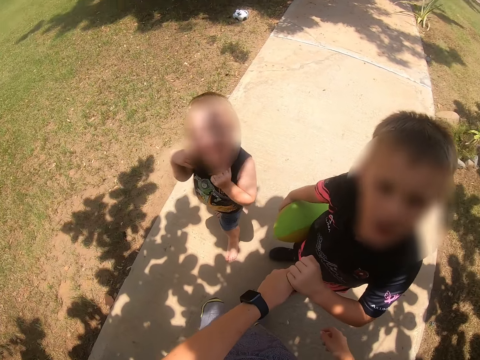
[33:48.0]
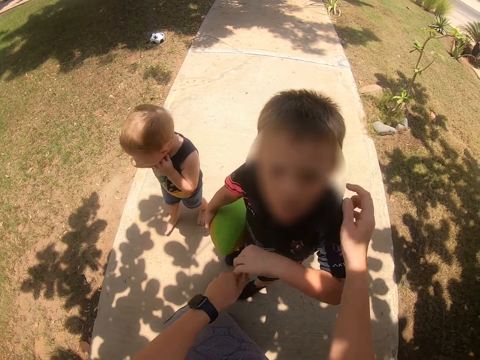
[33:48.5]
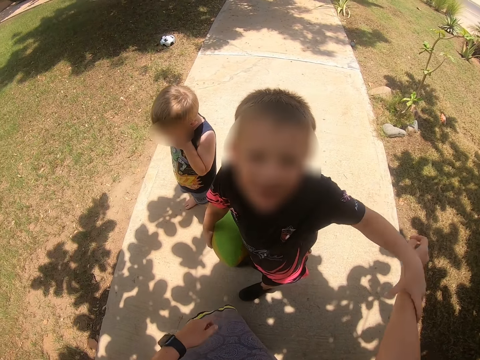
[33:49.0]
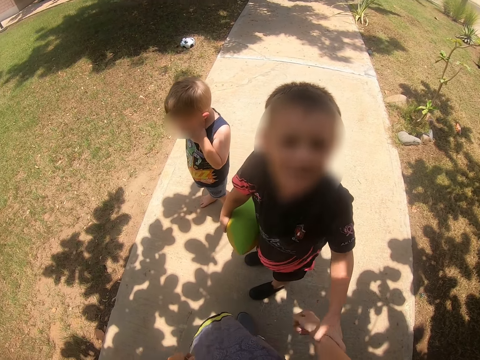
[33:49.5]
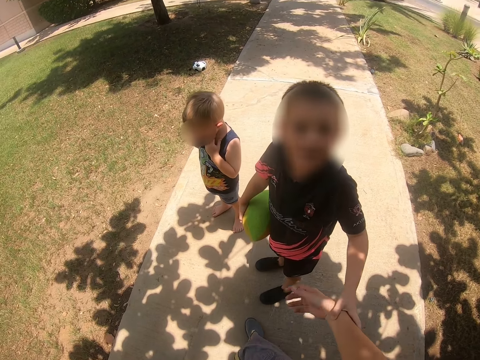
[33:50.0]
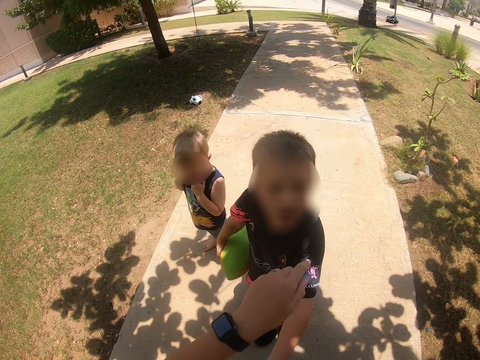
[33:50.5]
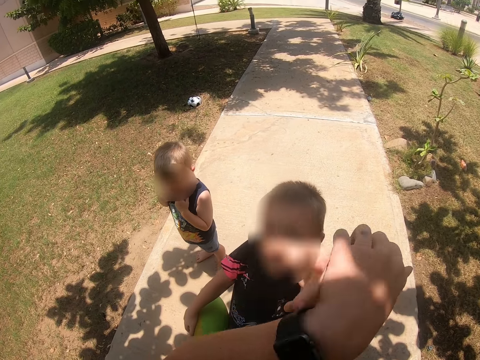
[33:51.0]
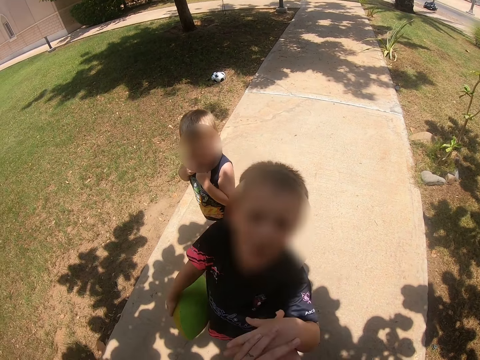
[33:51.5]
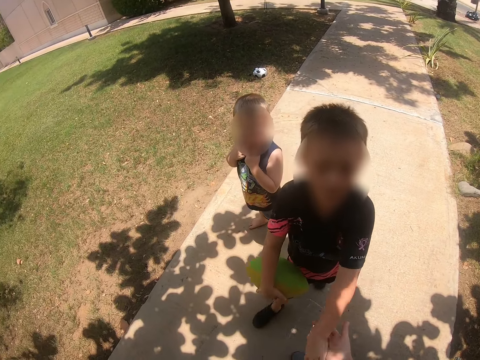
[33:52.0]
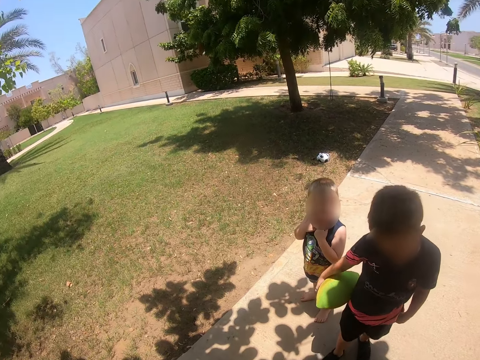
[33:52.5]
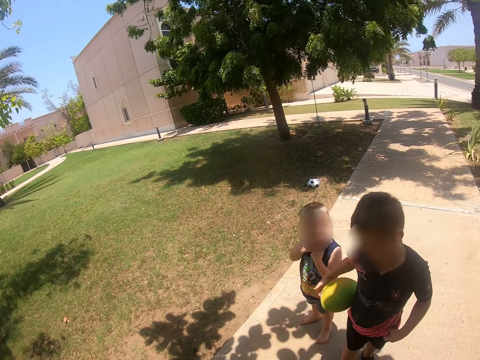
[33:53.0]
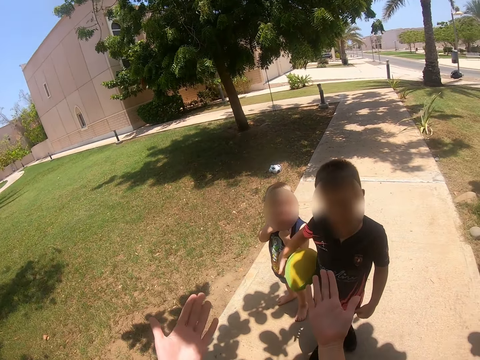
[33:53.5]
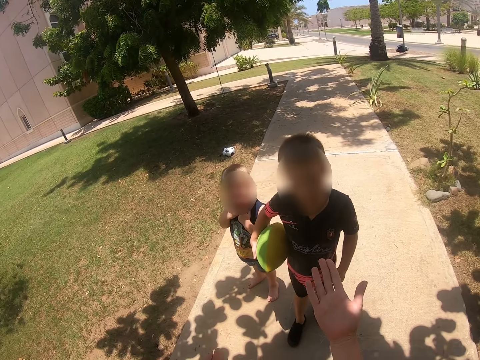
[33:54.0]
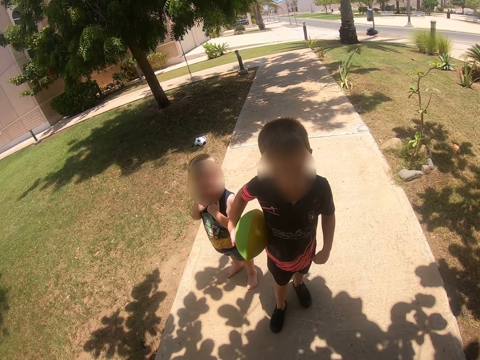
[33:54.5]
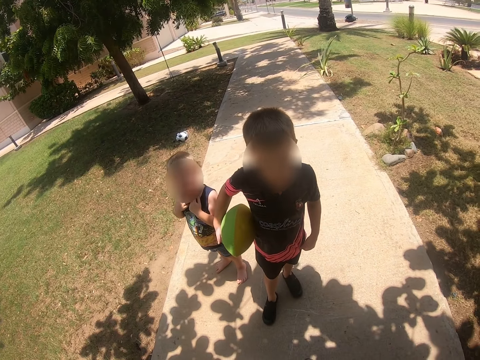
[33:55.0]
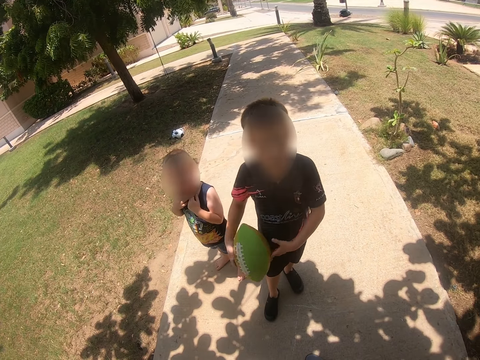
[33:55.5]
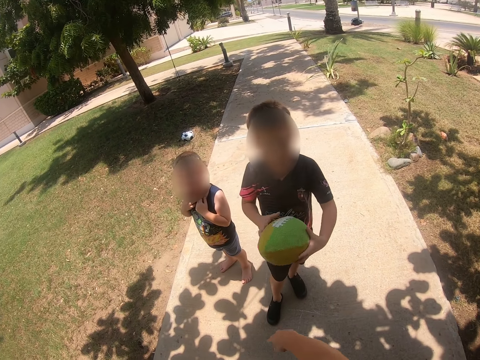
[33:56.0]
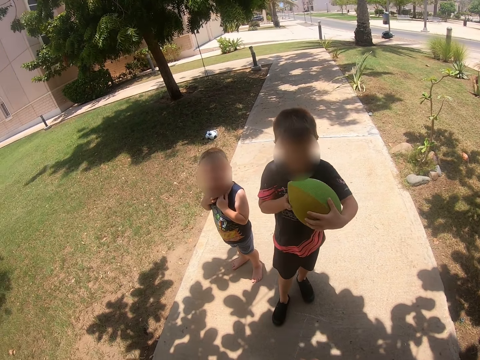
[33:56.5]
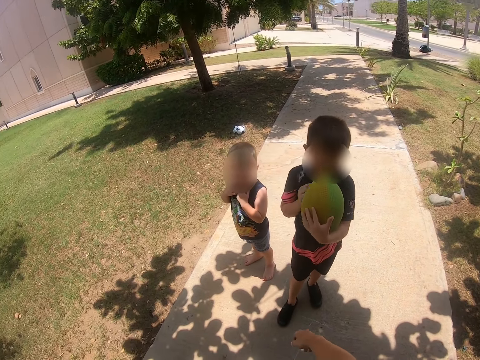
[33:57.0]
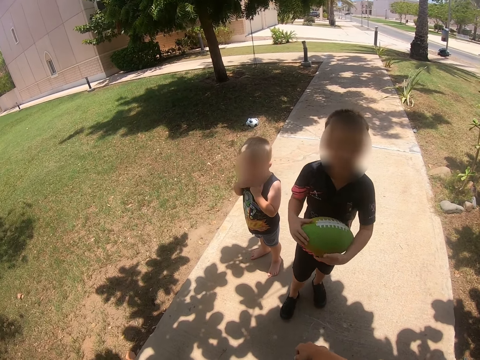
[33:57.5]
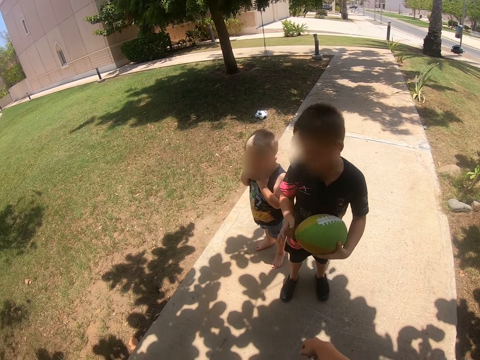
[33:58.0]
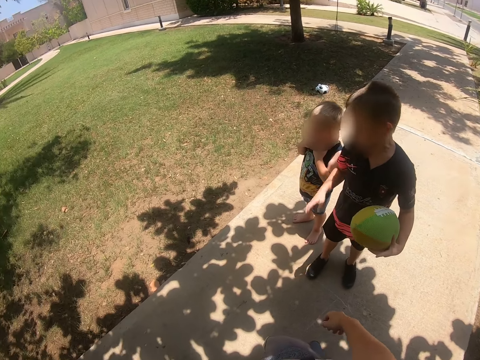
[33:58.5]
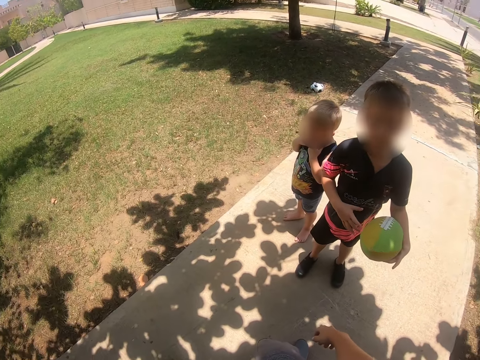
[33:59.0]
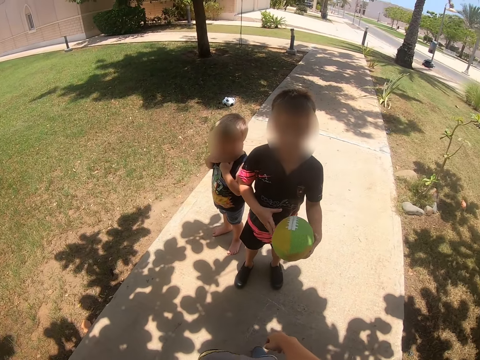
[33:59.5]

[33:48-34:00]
The camera wearer converses with a boy. They play with the boy. They tickle another boy's ears. They converse with the first boy. They look around. They lift both hands. They converse with the first boy. The first boy lifts the ball. The camera wearer converses with the first boy. The first boy holds the ball.

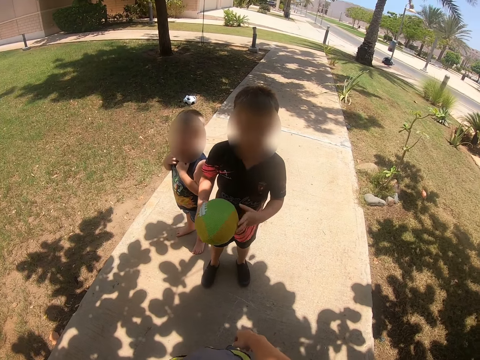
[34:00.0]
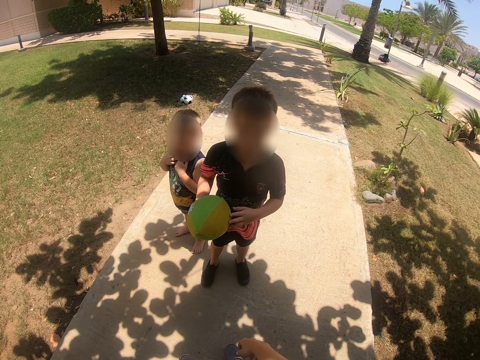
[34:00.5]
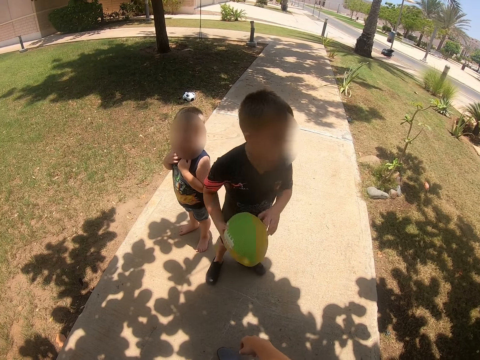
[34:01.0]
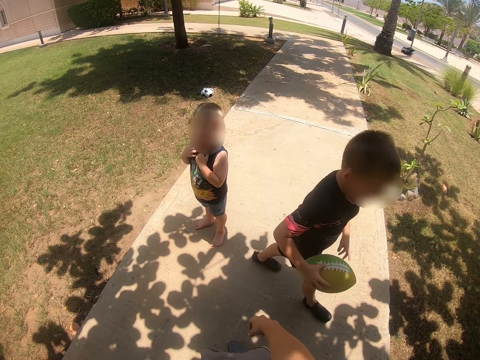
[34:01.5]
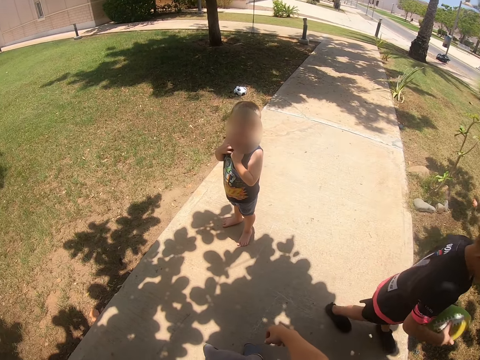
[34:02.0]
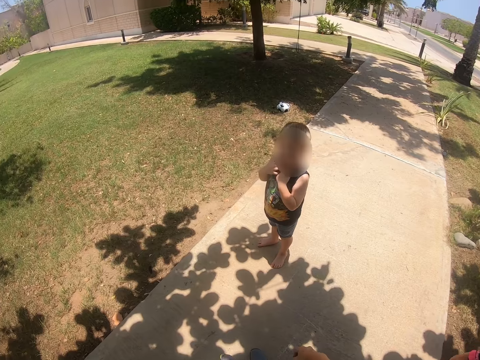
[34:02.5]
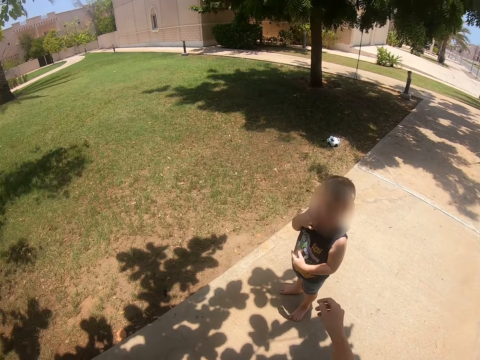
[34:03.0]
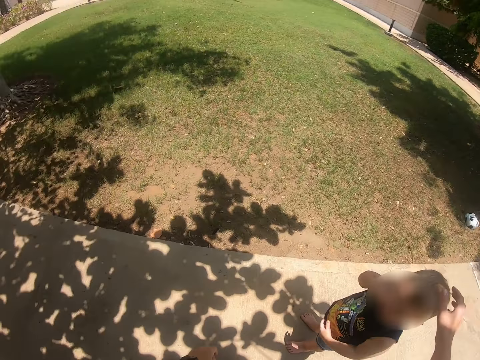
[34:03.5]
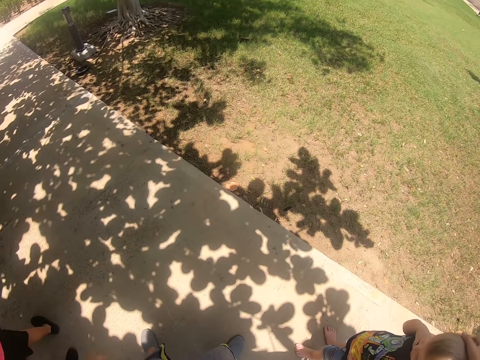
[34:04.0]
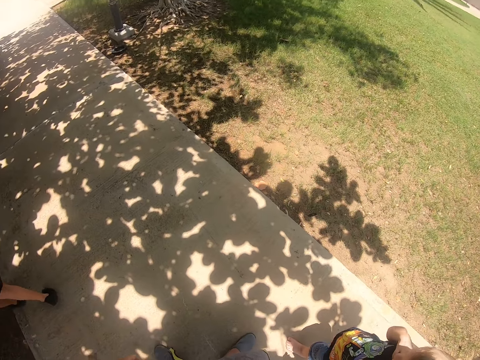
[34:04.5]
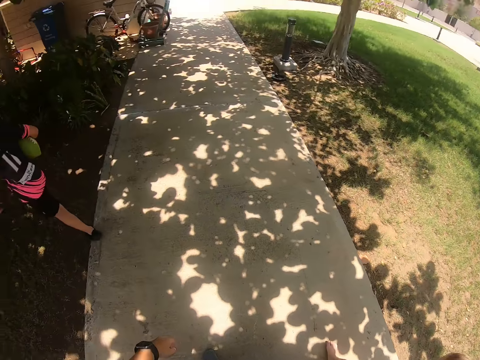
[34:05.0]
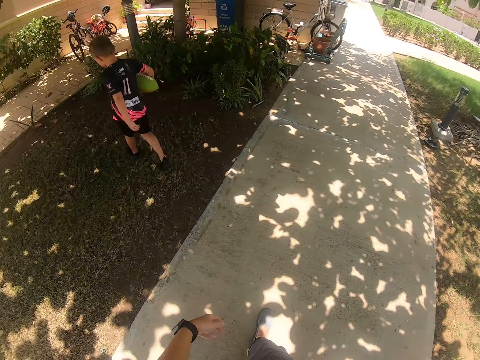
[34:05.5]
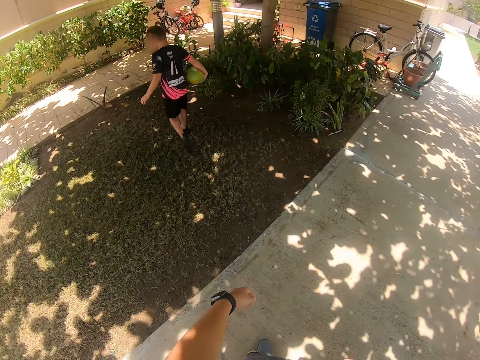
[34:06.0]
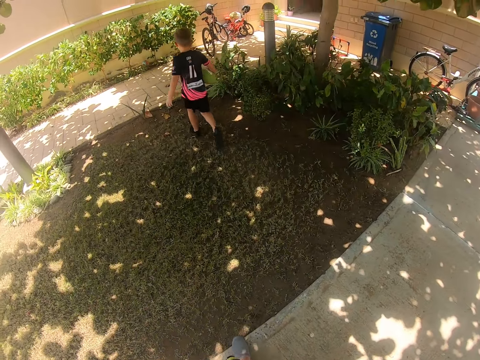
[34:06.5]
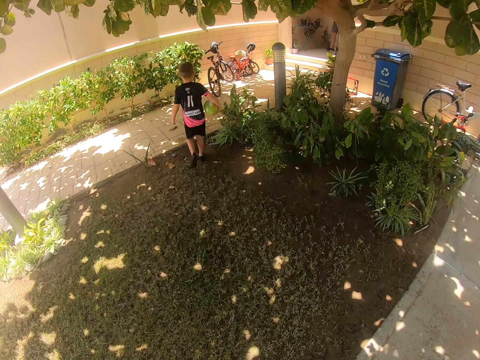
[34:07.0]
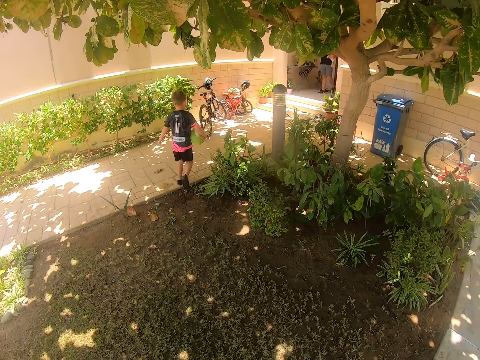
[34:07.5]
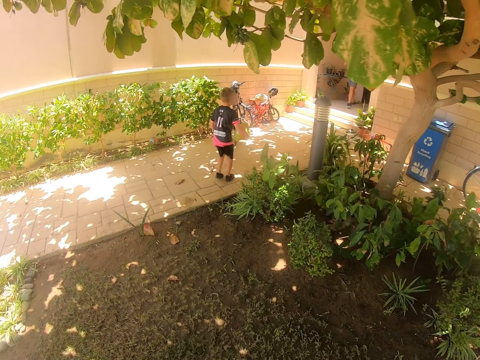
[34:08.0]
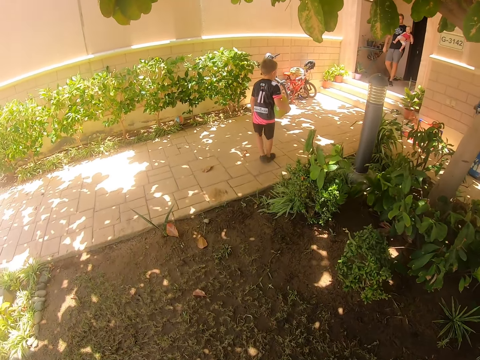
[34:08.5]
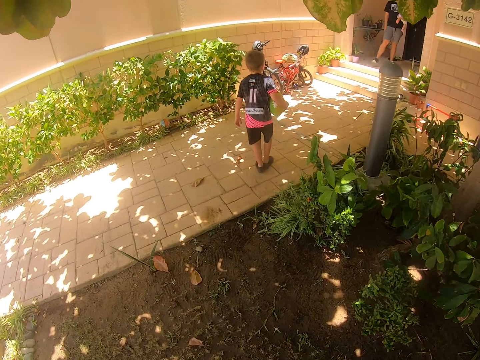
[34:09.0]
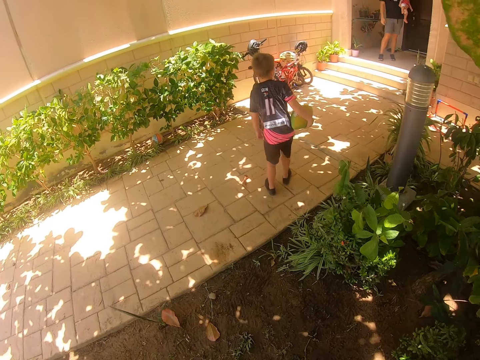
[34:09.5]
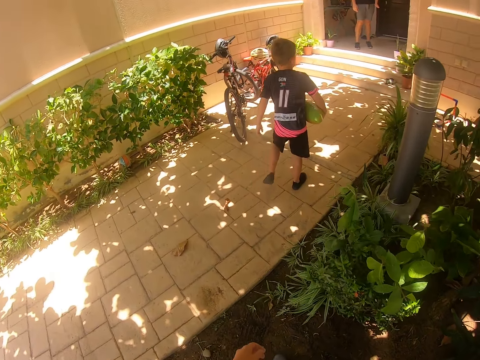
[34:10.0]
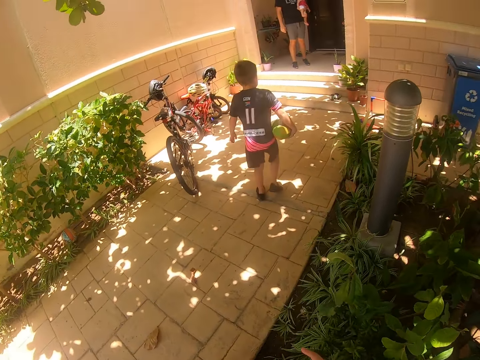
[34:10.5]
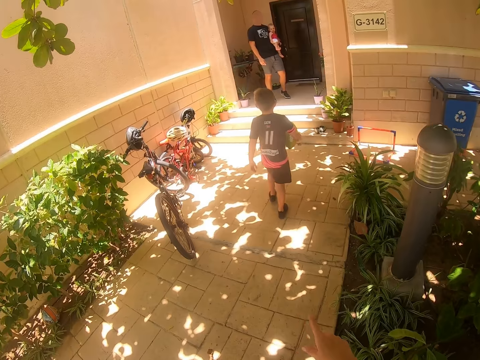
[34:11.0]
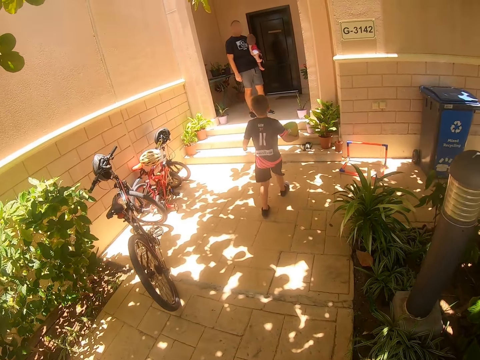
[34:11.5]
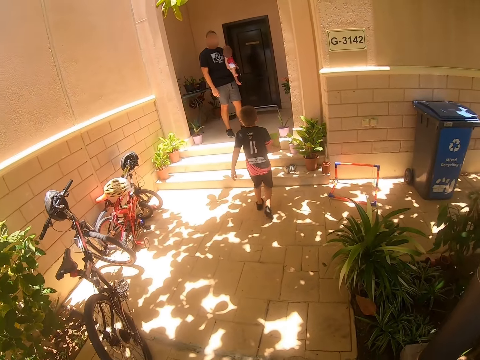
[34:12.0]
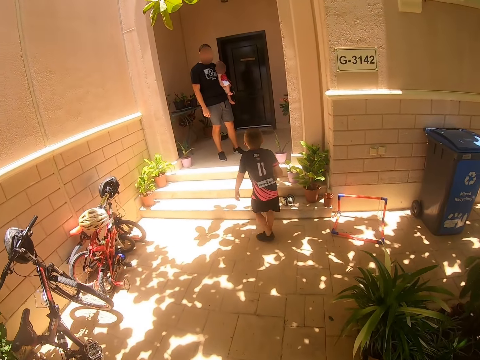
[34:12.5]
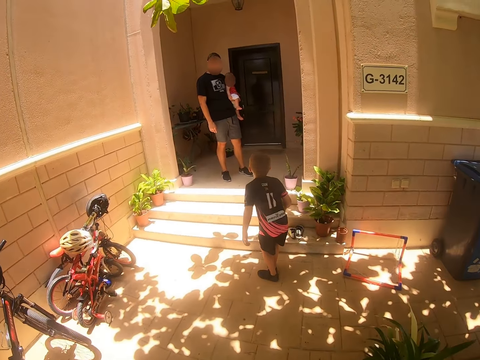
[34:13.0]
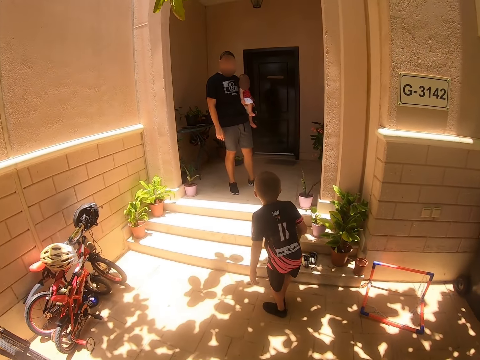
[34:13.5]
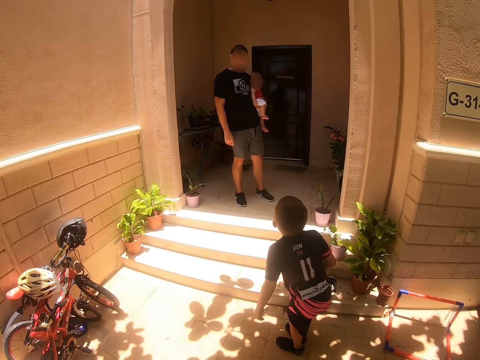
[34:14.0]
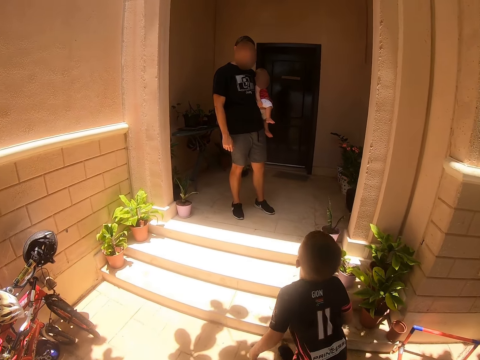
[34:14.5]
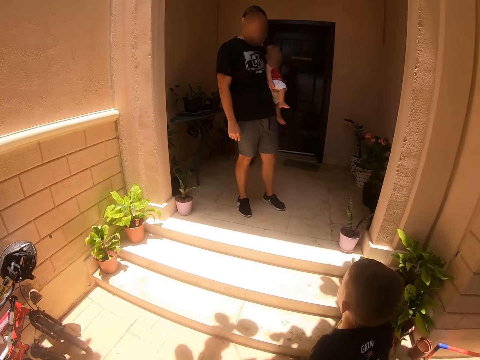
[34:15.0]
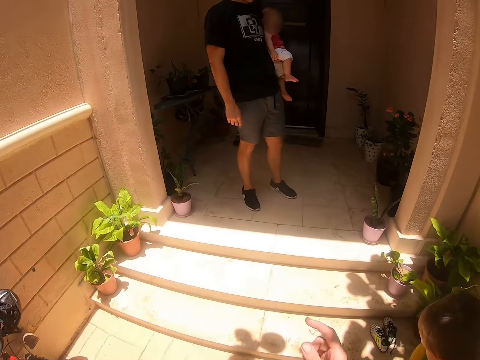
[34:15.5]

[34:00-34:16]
A boy walks around. The camera wearer walks around. They touch another boy's head. They walk around. The first boy walks. The camera wearer walks. The first boy removes shoes.
